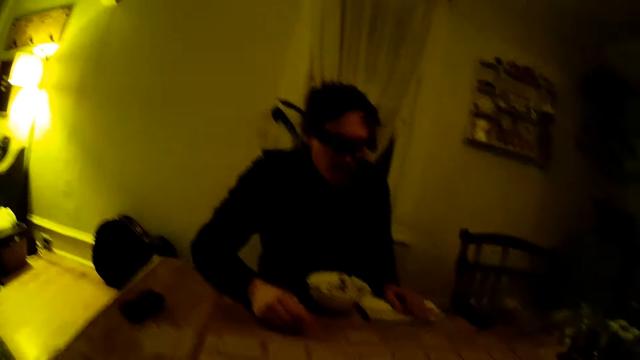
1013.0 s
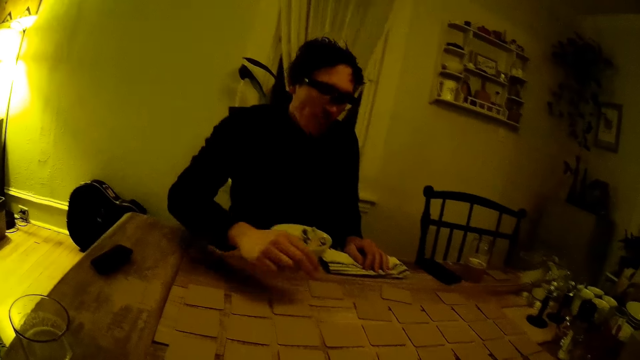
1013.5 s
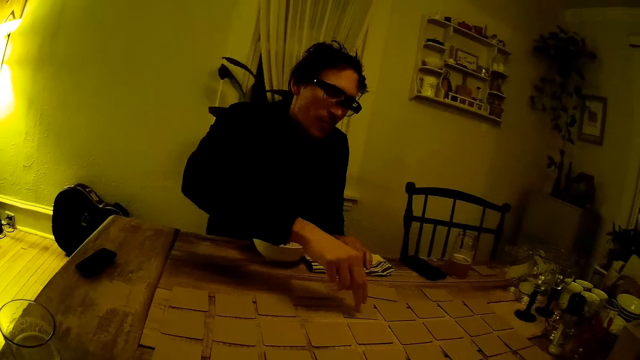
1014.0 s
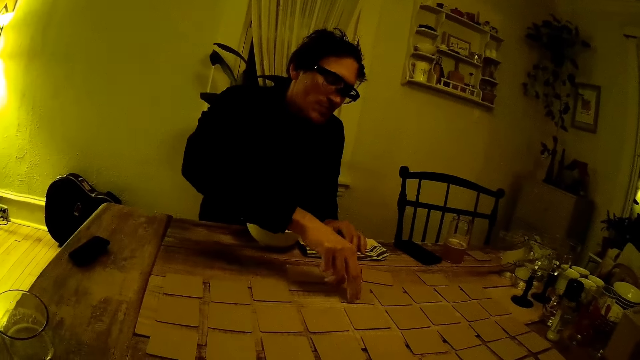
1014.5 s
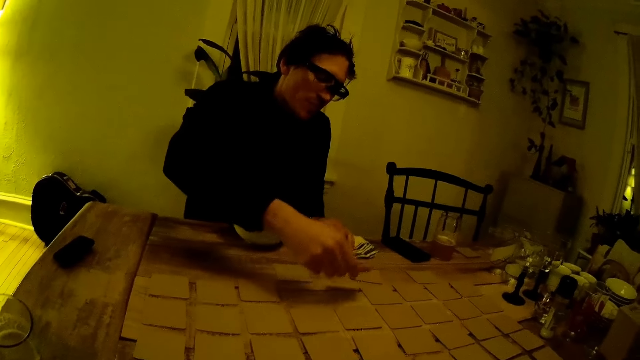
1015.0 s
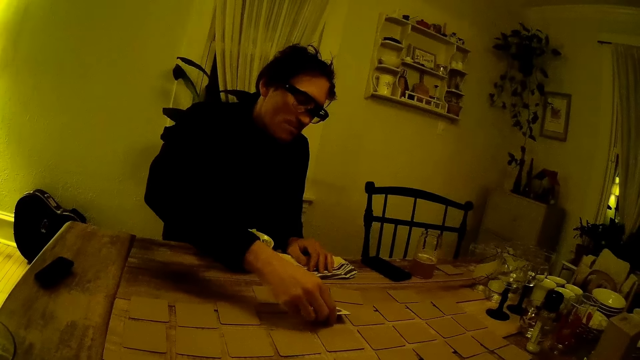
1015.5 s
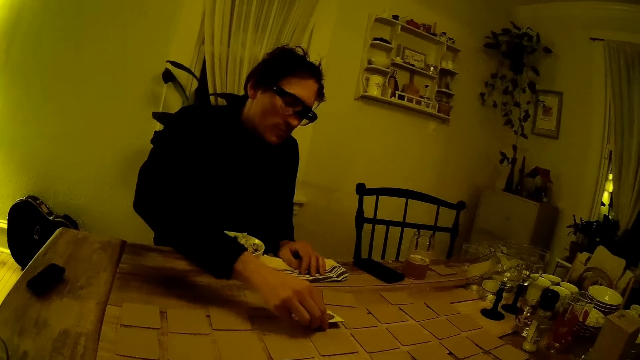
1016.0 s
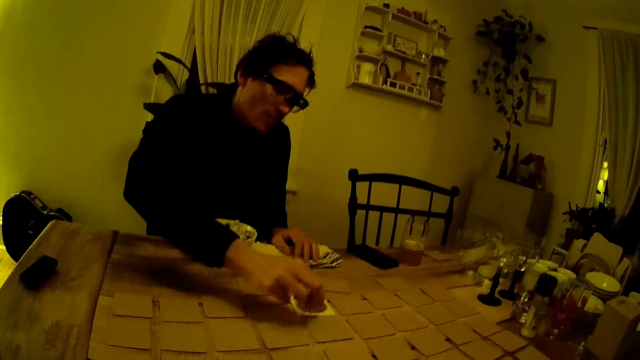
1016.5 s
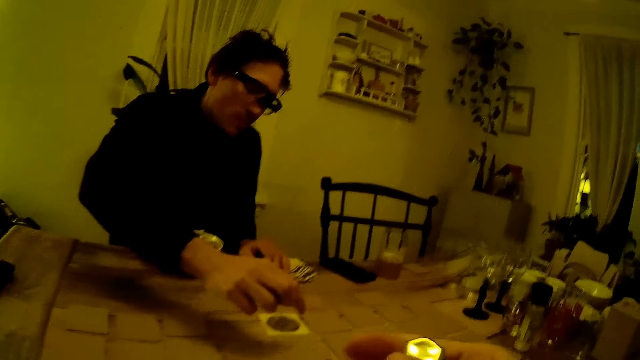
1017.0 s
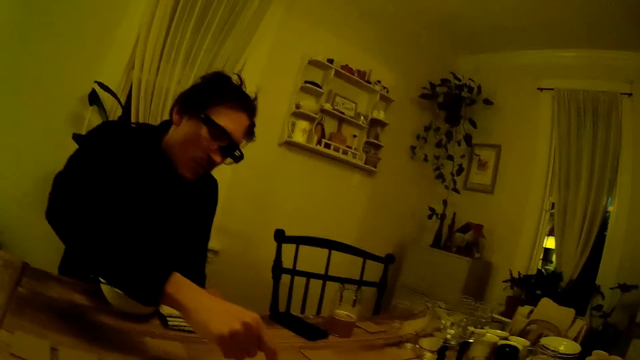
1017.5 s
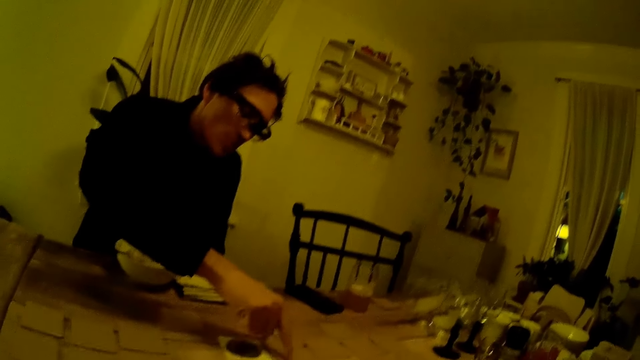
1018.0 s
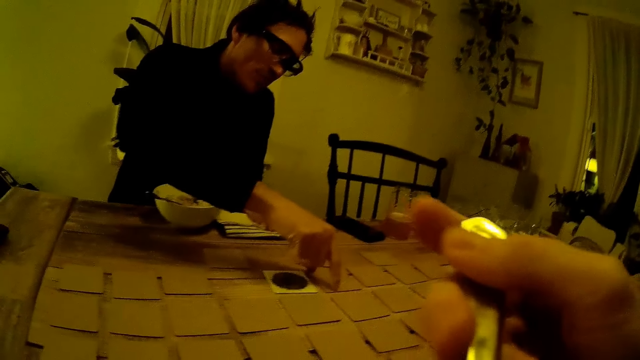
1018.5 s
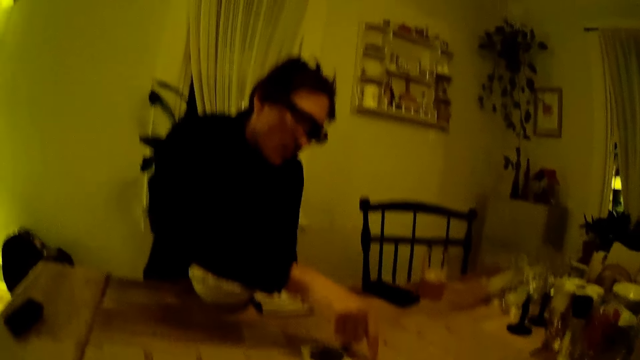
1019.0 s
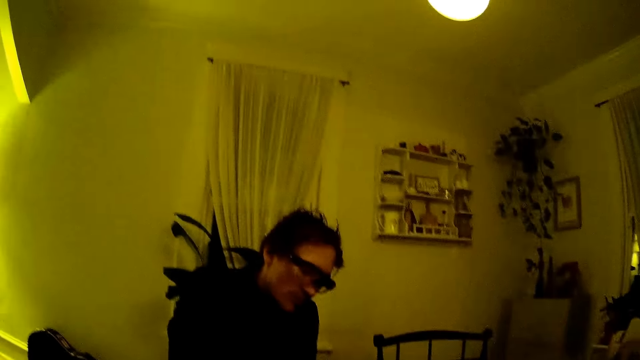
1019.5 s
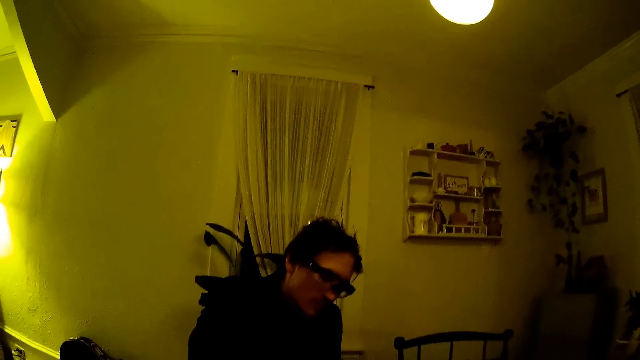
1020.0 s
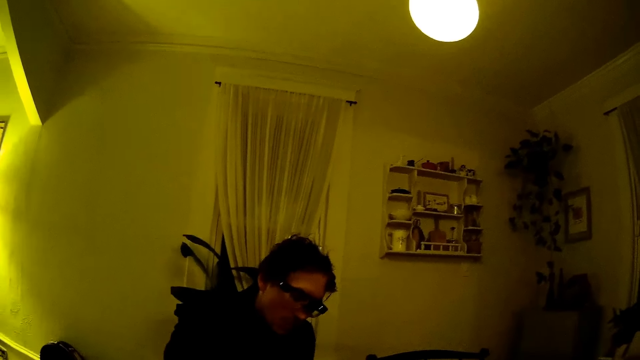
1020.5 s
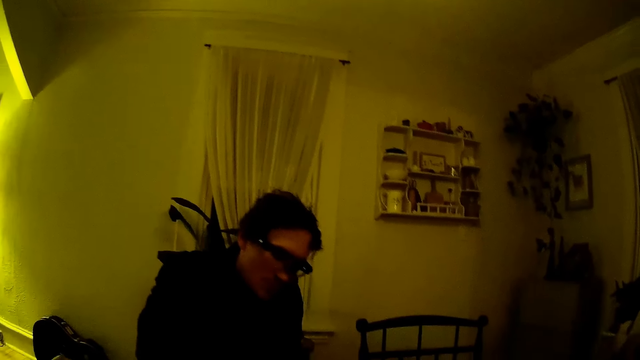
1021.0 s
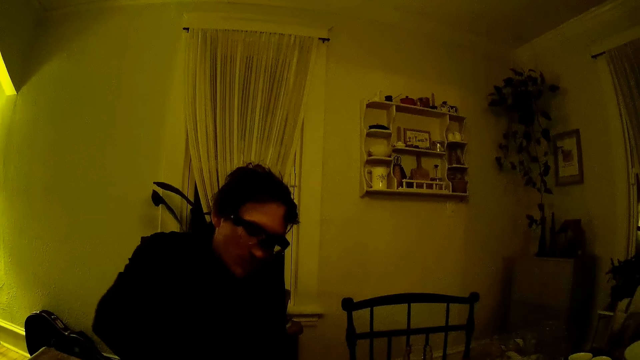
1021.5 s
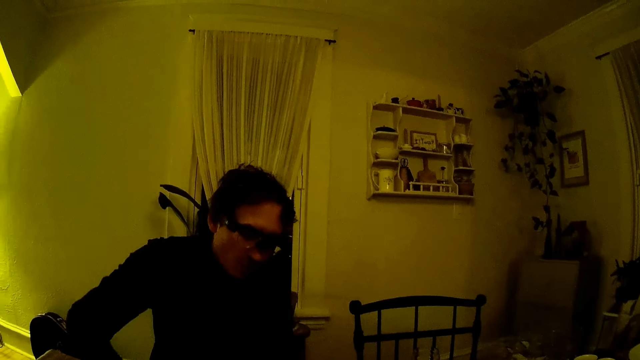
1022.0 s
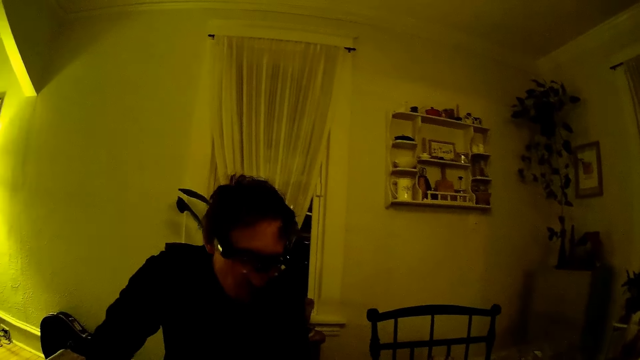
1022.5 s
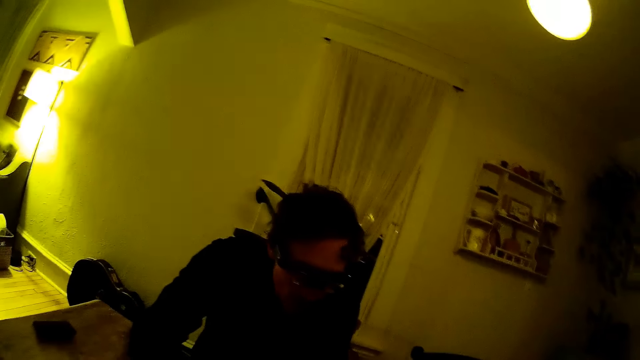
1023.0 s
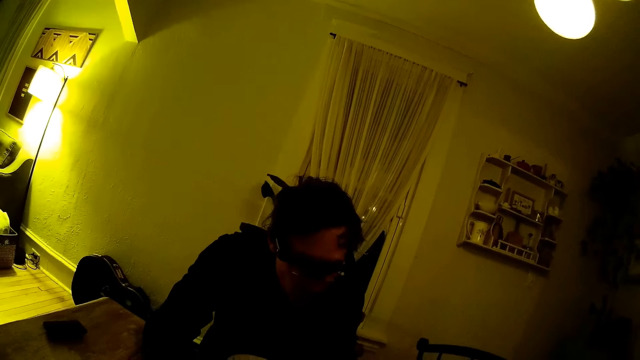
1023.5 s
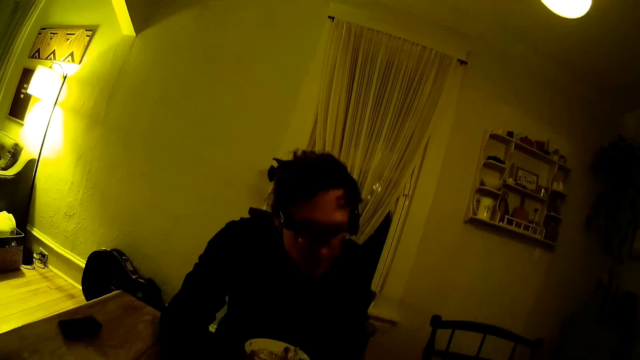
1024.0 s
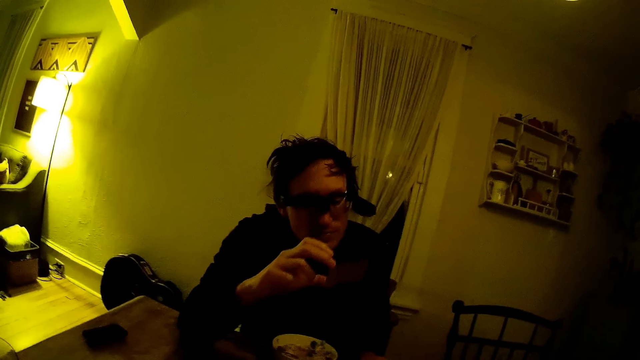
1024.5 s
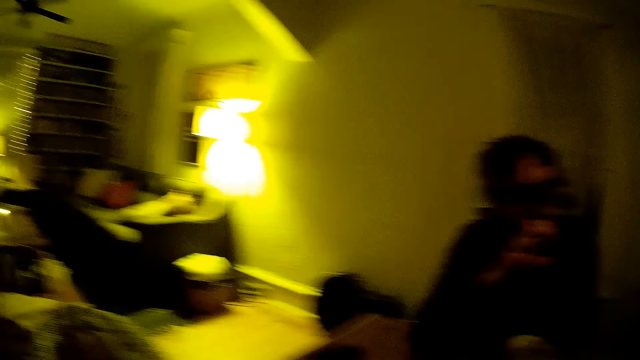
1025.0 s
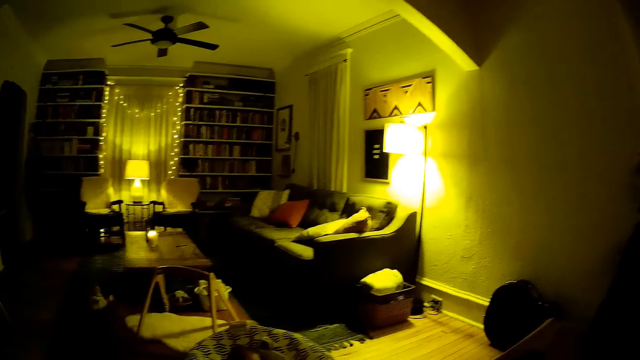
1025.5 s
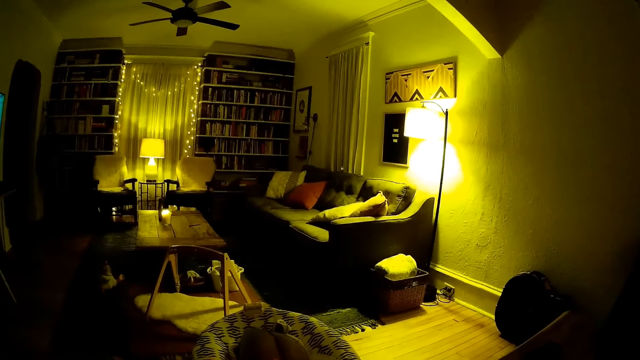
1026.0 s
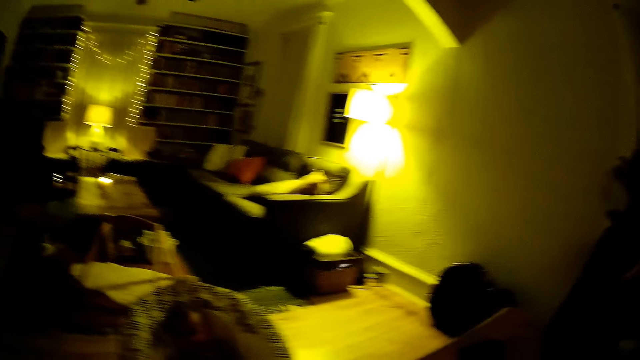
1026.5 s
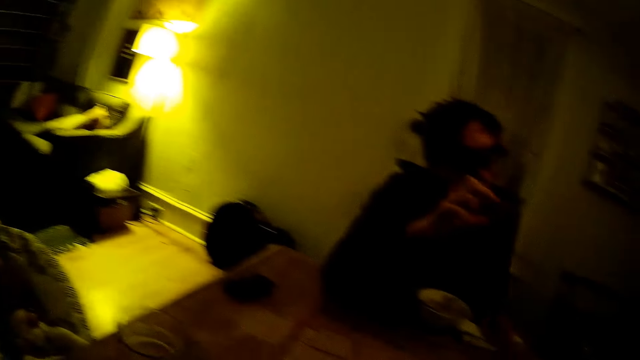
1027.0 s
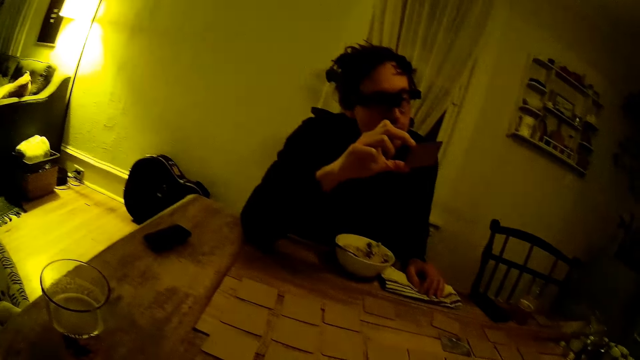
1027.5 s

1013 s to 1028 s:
The man turns a card on the table over with his right hand. The camera wearer moves a hand. The man touches a card on the table with his right hand. The camera wearer lifts the spoon with her right hand. The man picks a card from the table with his right hand and observes the card. The camera wearer looks around the room.

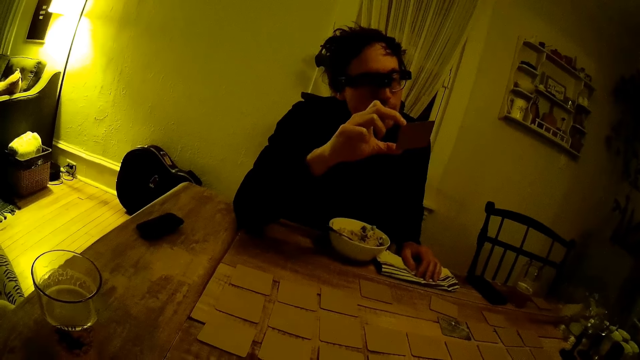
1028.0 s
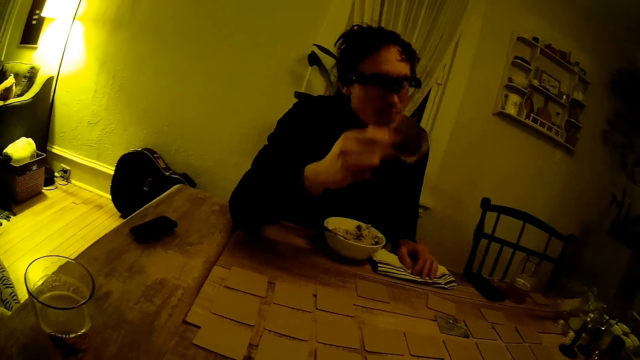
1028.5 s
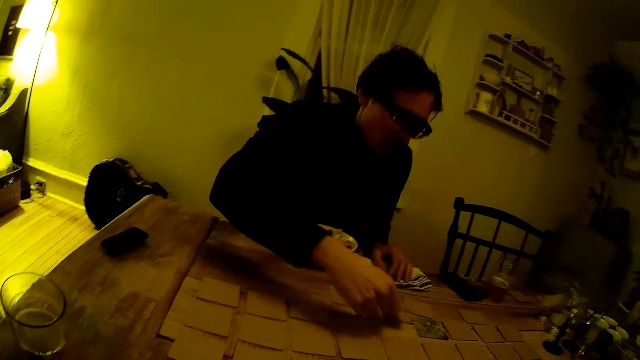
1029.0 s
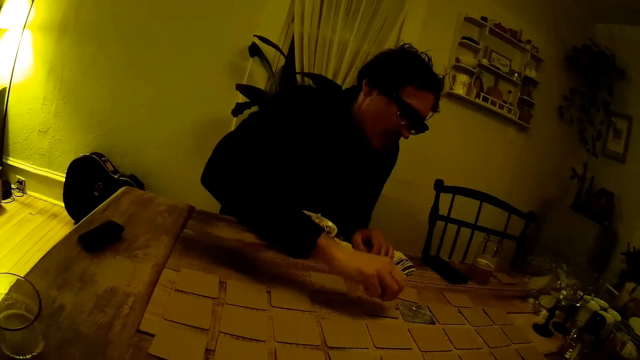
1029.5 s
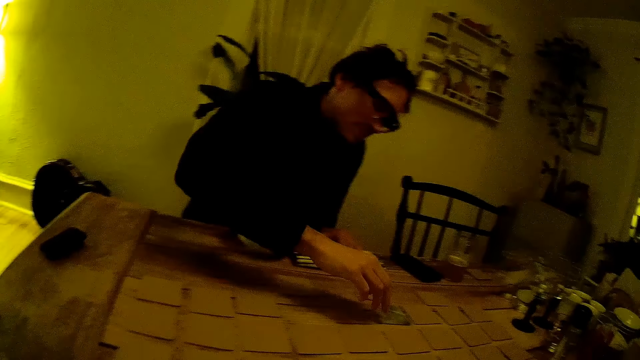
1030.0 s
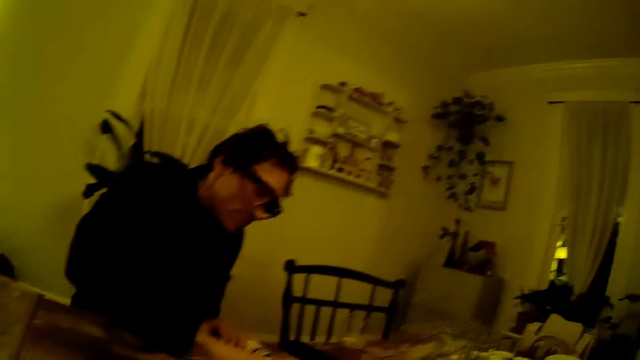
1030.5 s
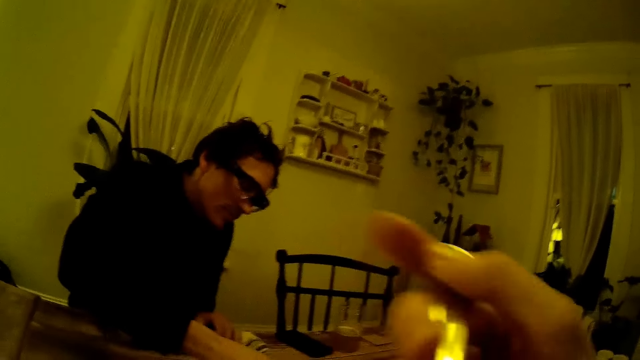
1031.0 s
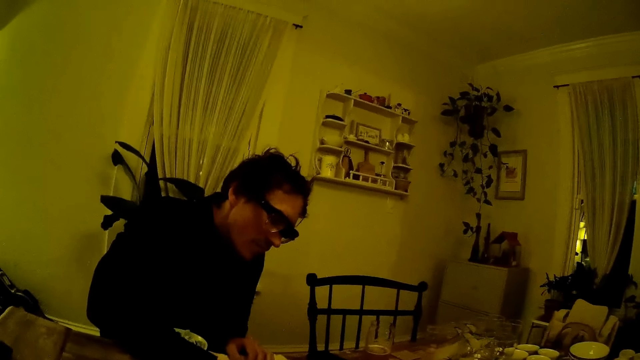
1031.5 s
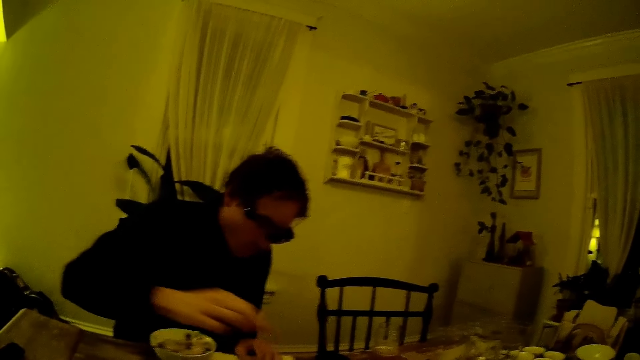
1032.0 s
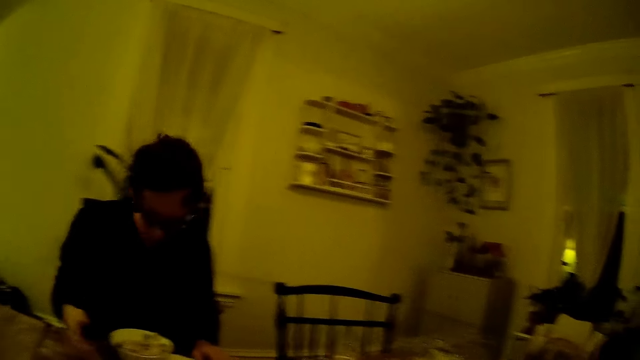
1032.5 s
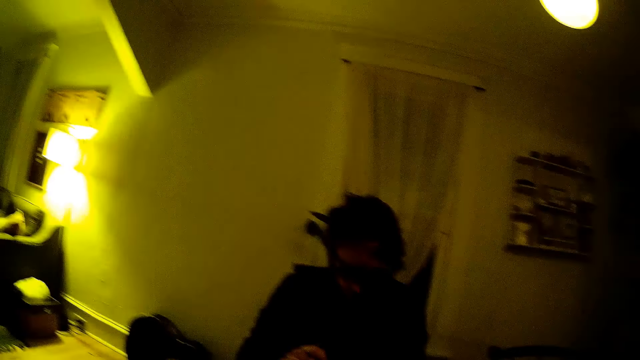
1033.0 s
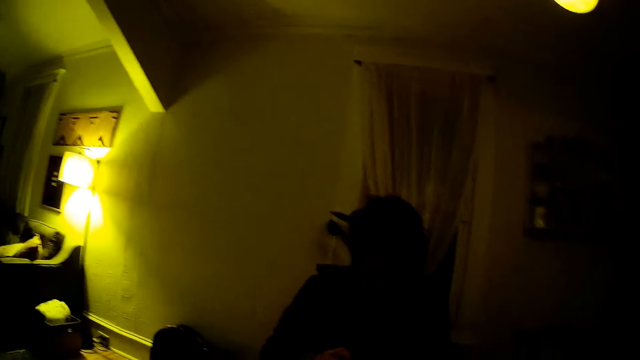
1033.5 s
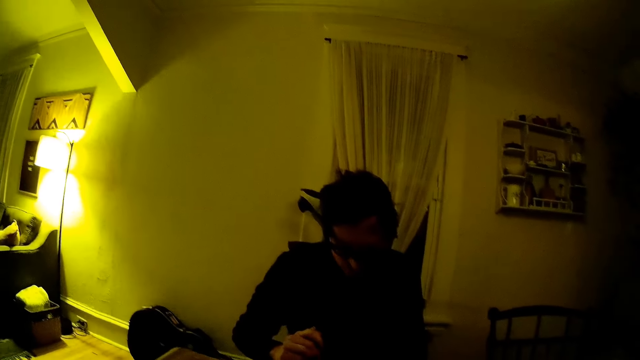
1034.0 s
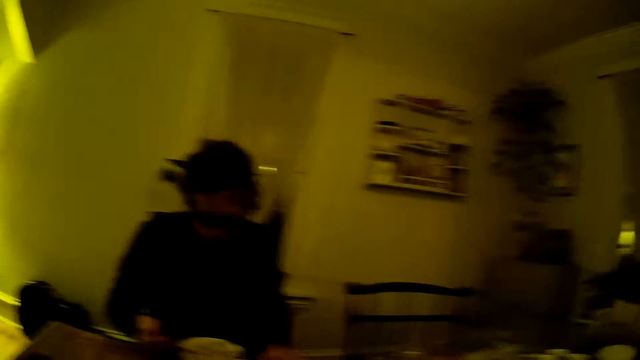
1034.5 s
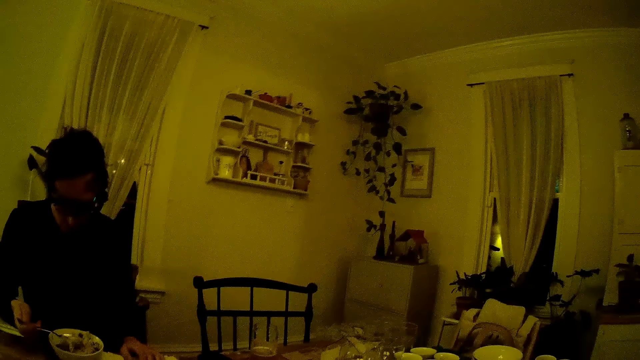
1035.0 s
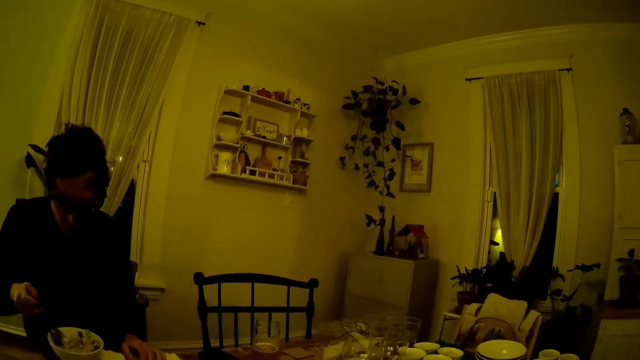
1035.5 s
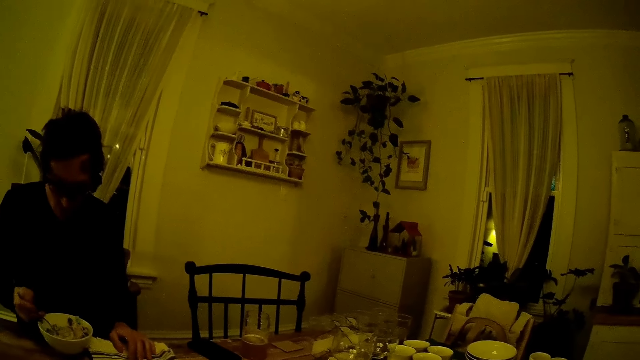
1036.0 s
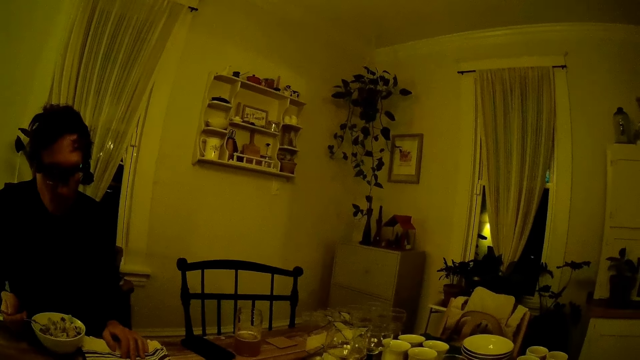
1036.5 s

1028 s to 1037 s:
The man drops the card on the table with his right hand and touches the cards on the table. The camera wearer eats the food with the spoon. She lifts the spoon with her right hand. The man picks at the cereal with the spoon in his right hand.
